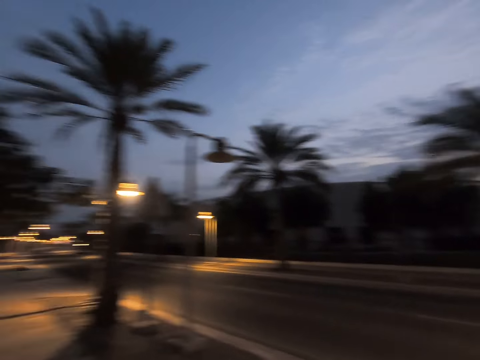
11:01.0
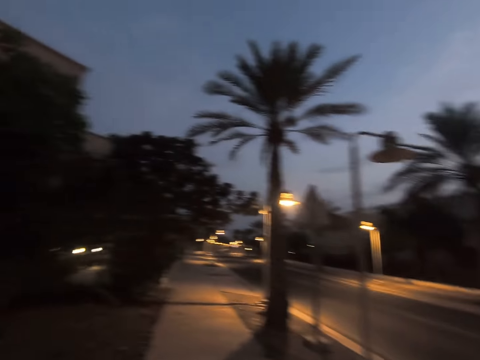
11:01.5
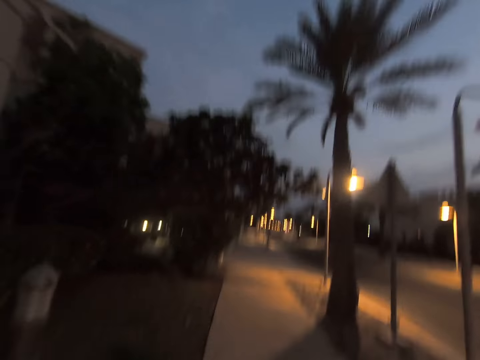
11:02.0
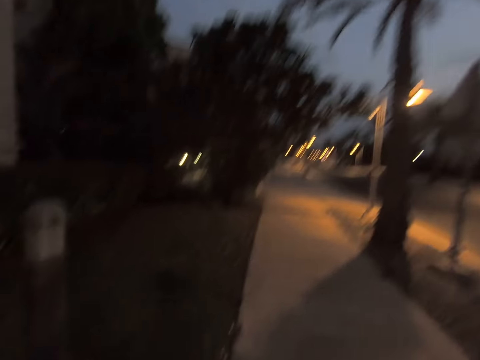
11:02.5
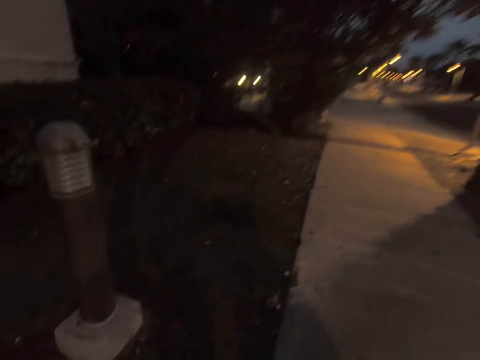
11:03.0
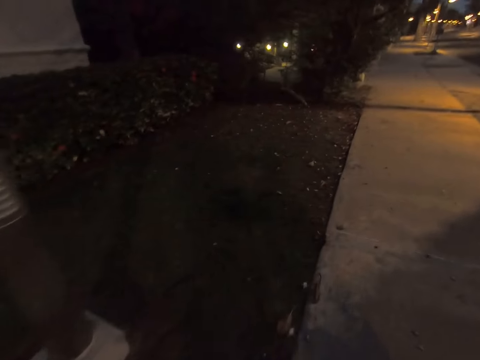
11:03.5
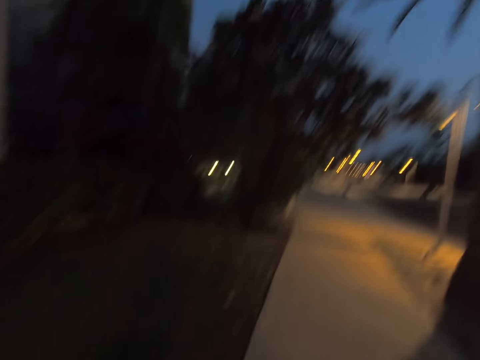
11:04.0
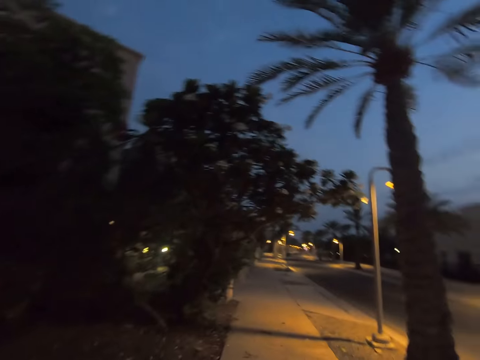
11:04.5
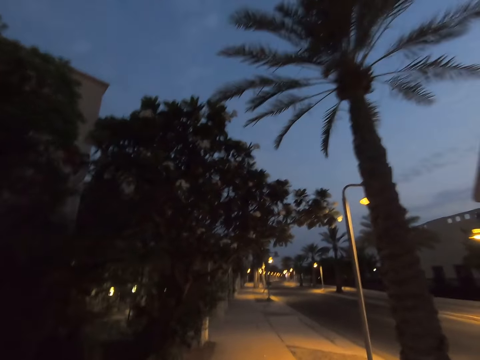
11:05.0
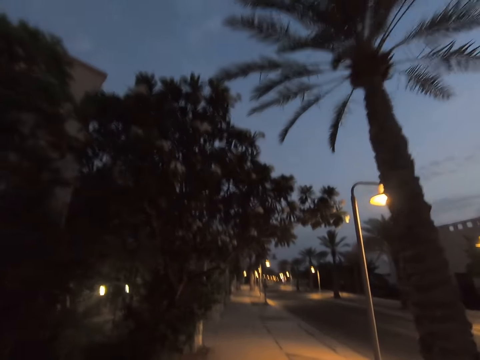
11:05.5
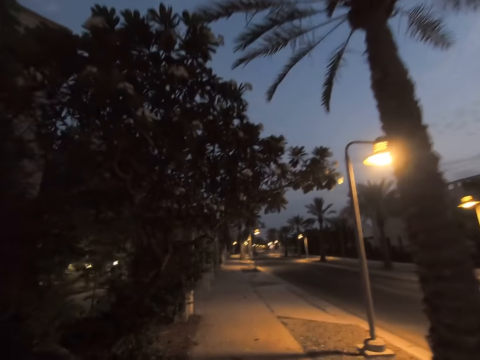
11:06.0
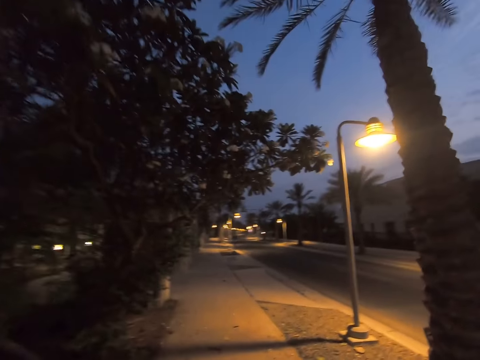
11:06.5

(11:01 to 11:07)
The camera wearer walks on the sidewalk.

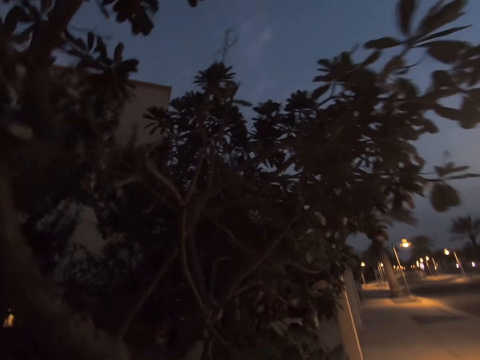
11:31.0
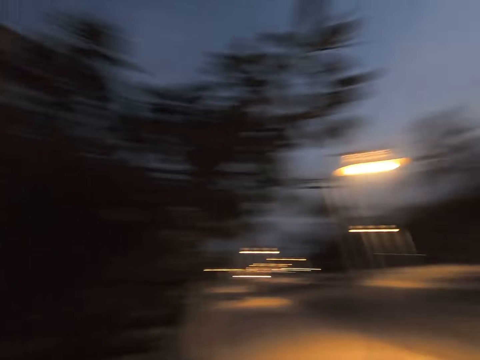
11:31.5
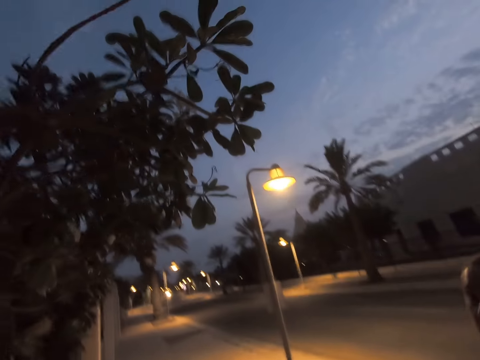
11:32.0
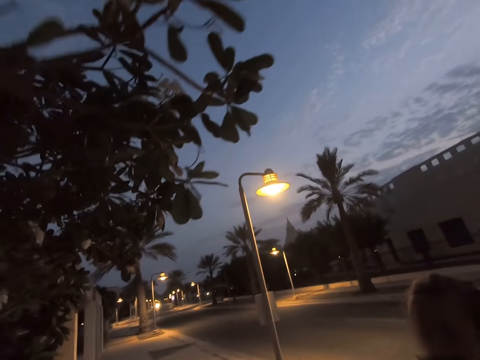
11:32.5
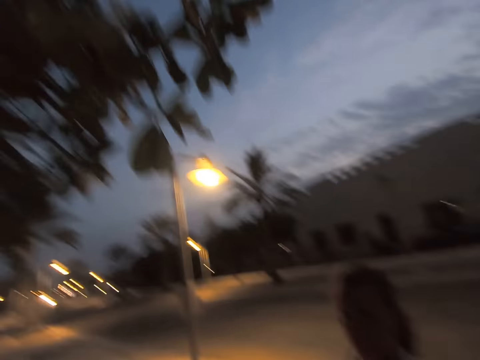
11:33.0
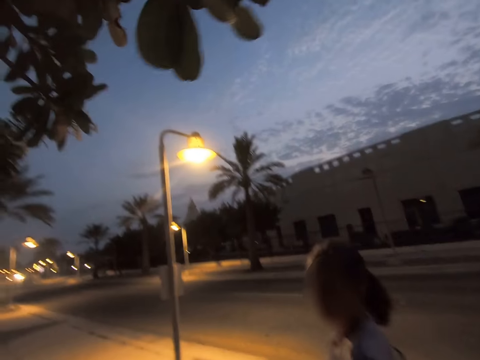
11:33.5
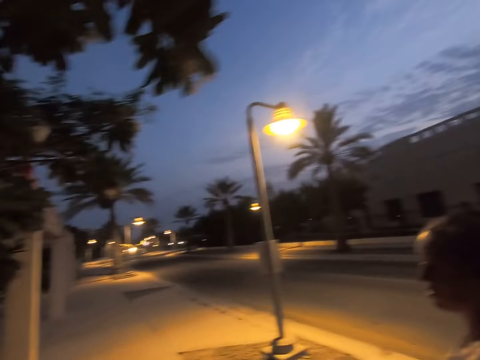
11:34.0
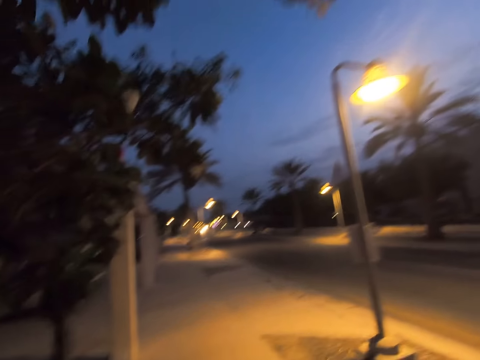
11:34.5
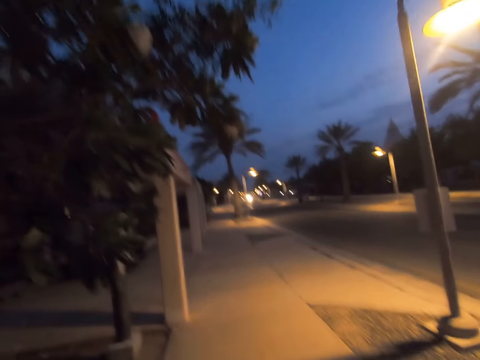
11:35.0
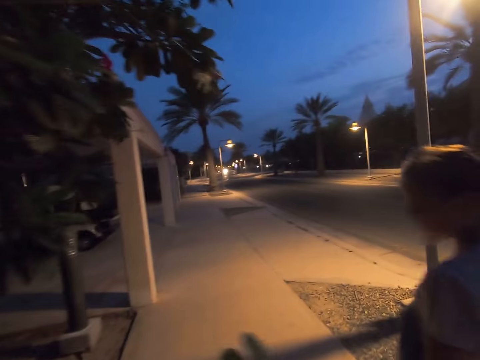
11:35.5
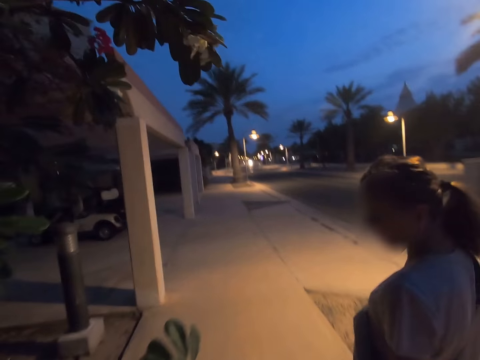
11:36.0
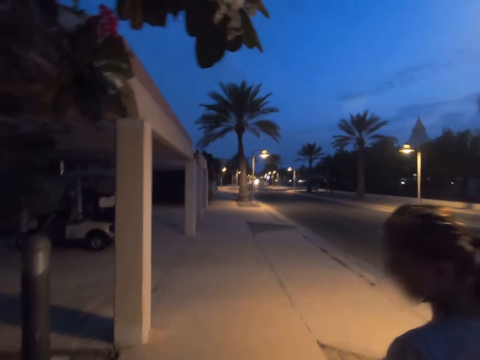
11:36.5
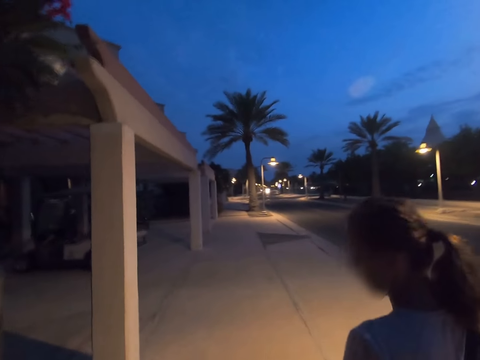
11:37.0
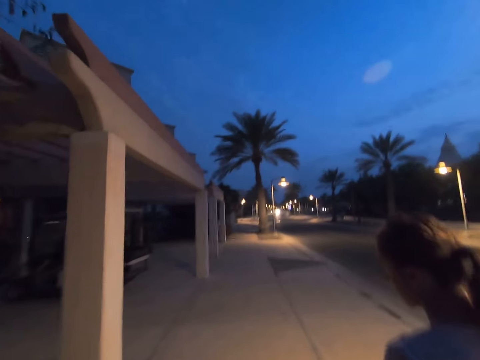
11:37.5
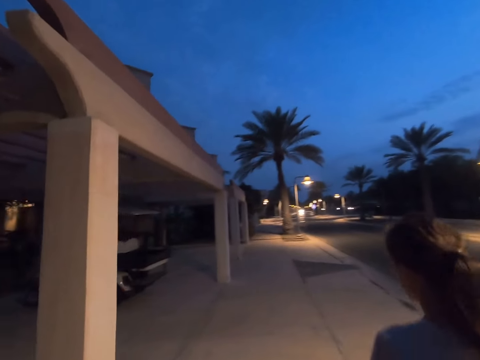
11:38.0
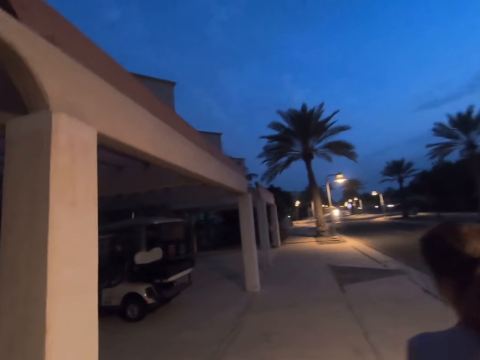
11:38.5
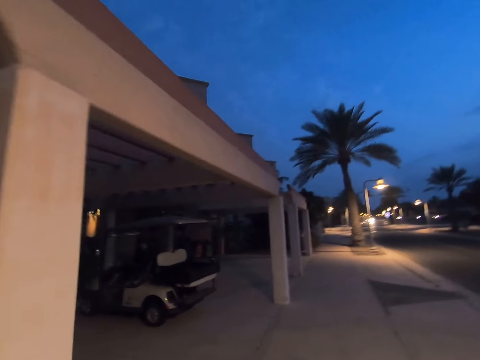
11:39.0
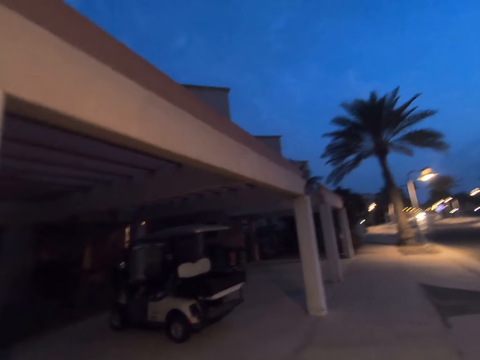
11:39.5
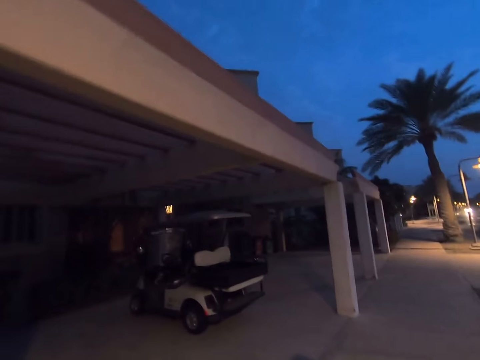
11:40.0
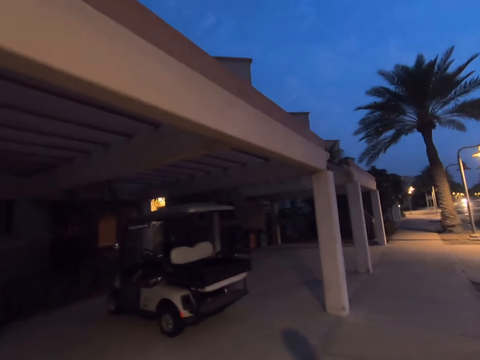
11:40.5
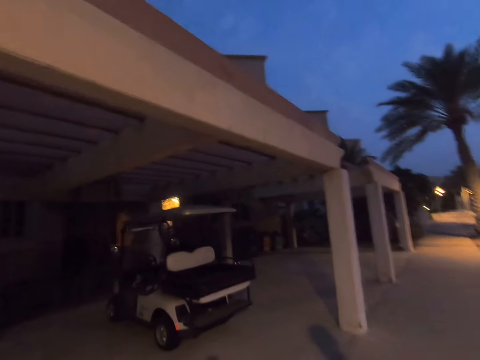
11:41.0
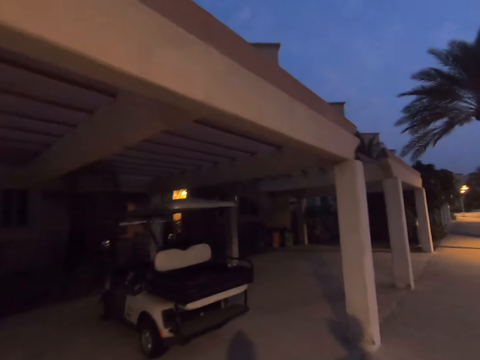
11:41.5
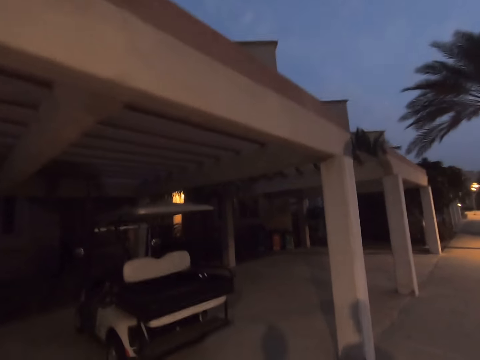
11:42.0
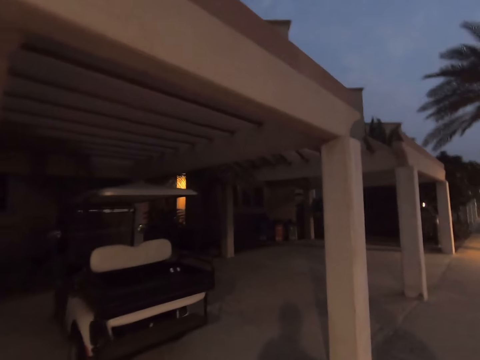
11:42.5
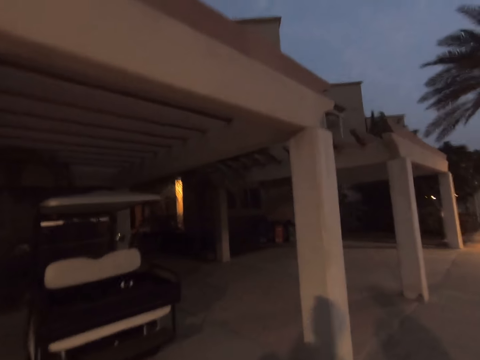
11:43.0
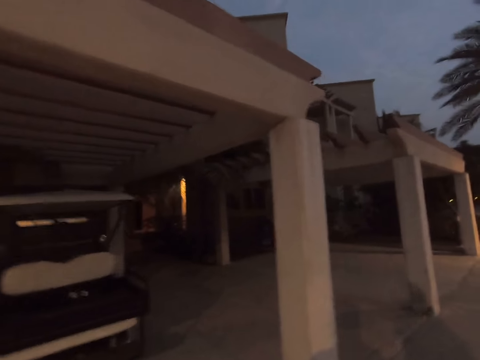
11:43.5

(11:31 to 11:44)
The camera wearer walks on the sidewalk alongside a woman and a child. They look at the woman and the child. They walk behind the woman and the child. They look around.

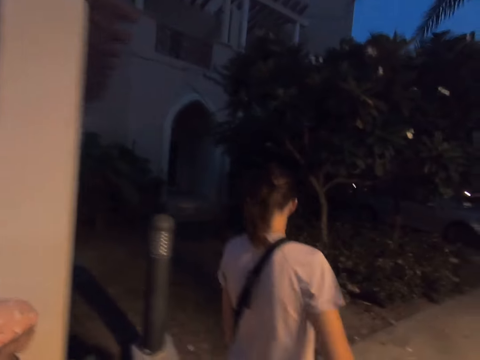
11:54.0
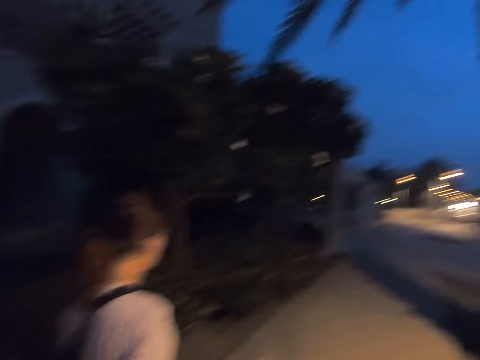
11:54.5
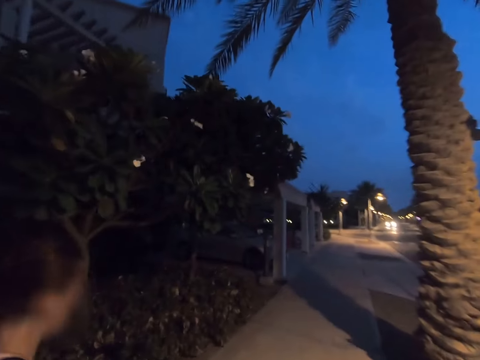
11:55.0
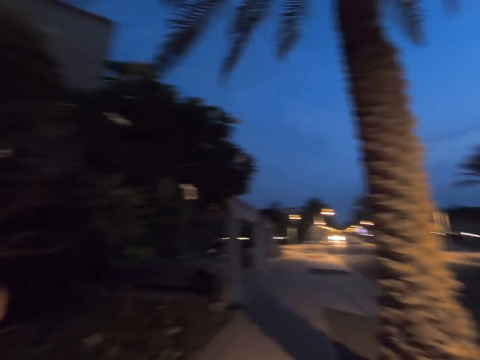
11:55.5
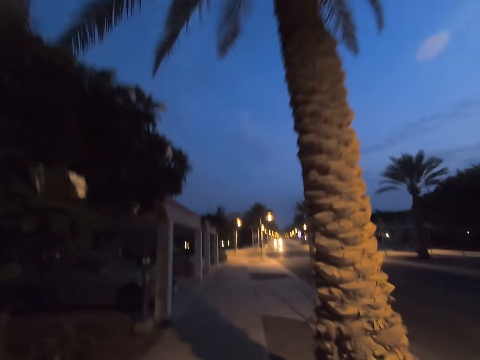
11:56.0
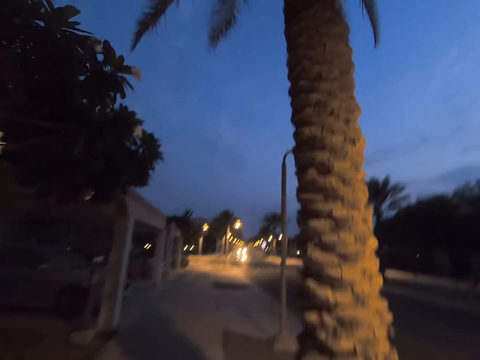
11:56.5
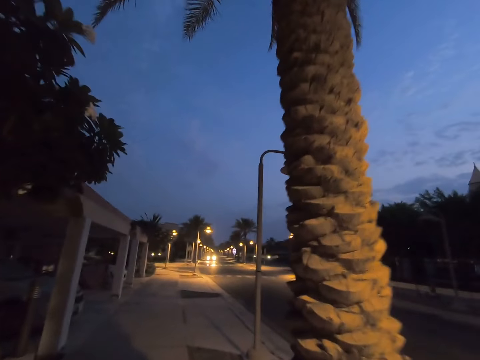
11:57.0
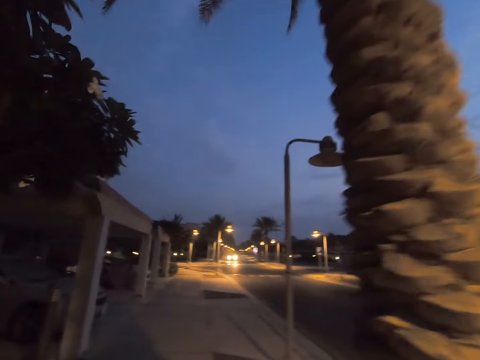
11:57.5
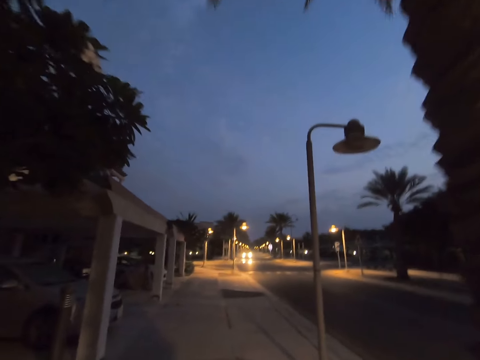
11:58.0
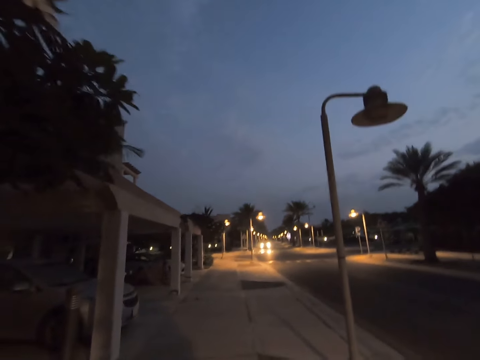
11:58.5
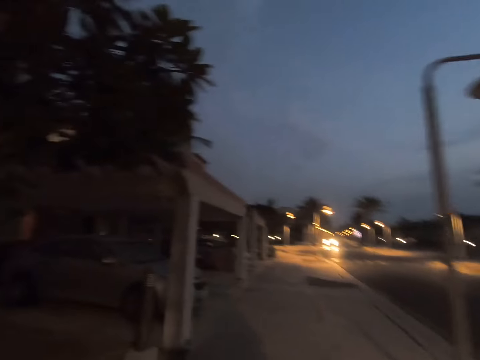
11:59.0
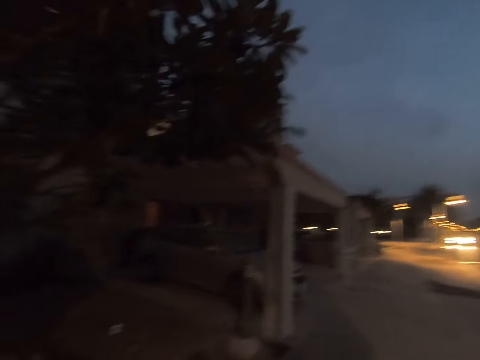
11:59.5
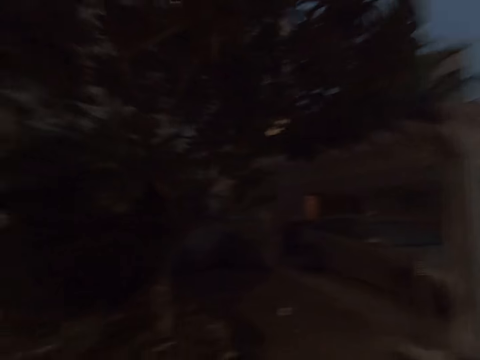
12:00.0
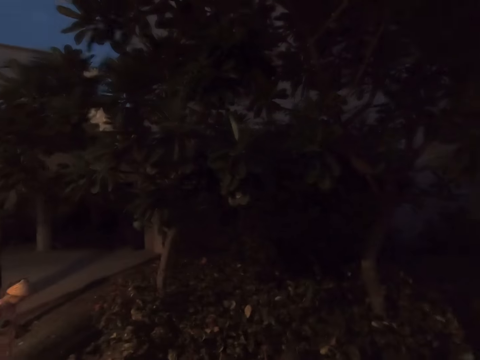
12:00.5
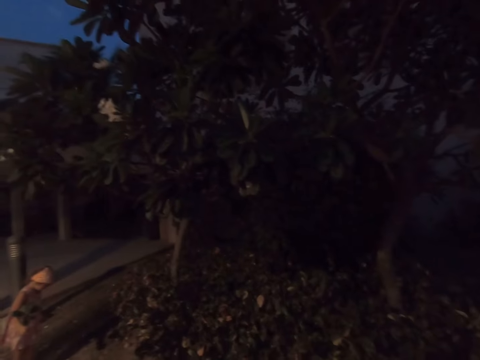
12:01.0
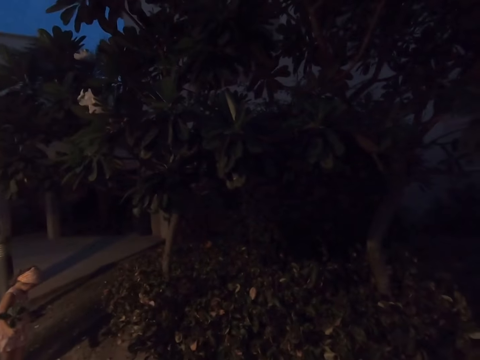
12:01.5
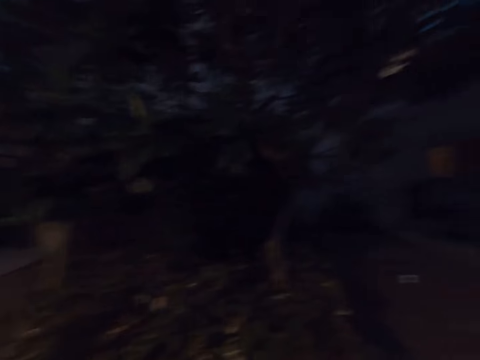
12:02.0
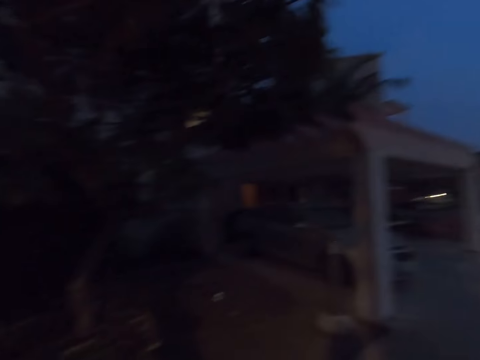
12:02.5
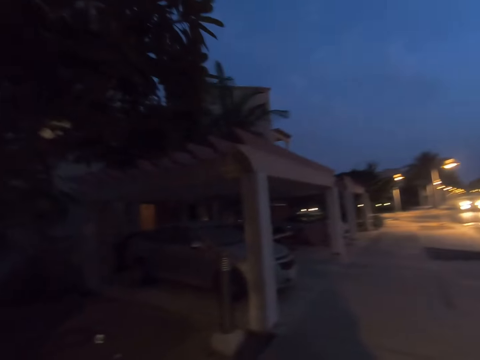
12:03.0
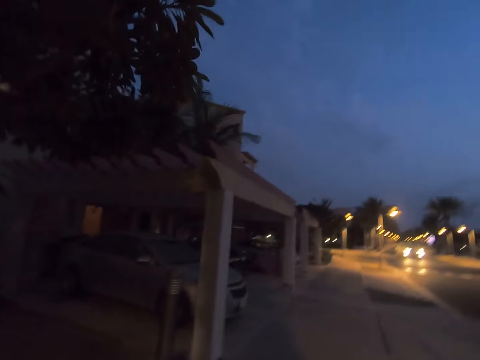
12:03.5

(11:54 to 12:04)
The camera wearer walks on the sidewalk. They turn around, gaze at a child, look back, and walk on the sidewalk.
